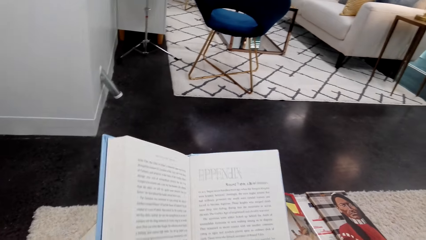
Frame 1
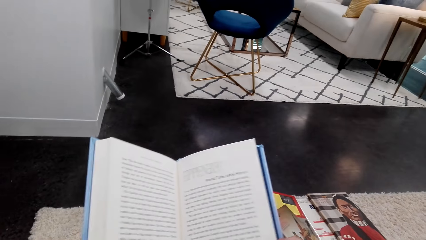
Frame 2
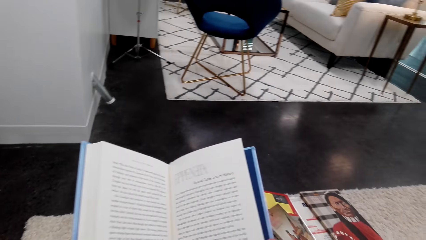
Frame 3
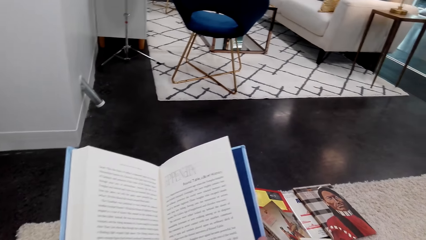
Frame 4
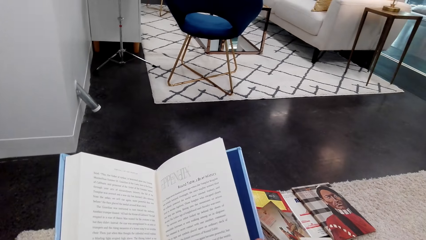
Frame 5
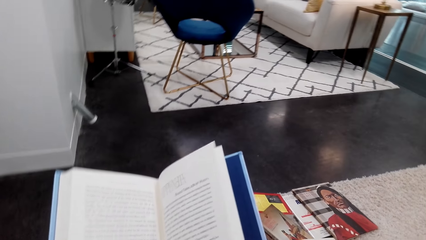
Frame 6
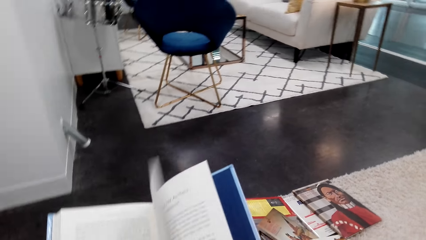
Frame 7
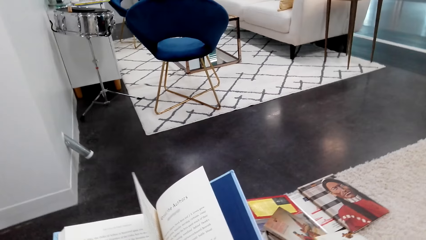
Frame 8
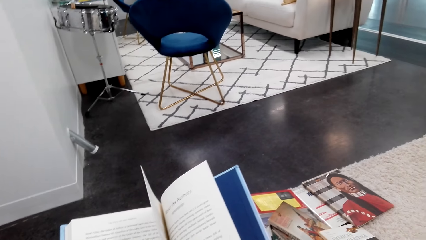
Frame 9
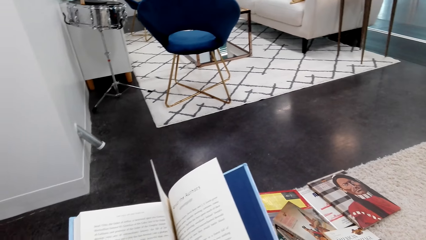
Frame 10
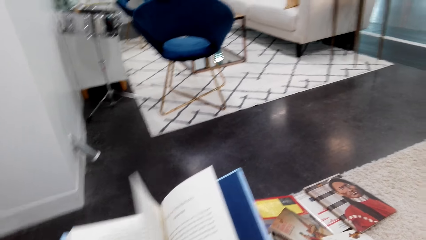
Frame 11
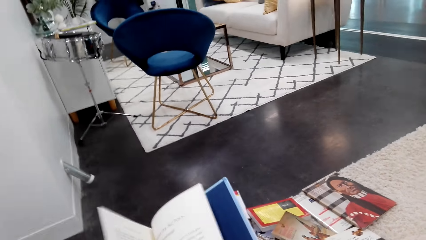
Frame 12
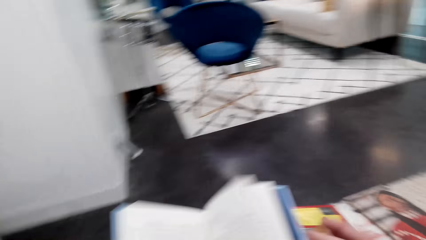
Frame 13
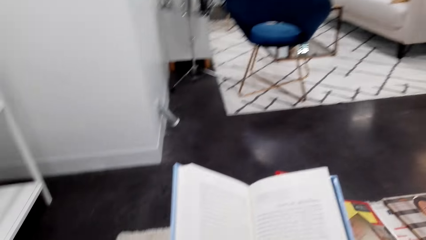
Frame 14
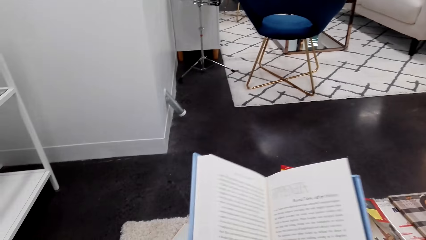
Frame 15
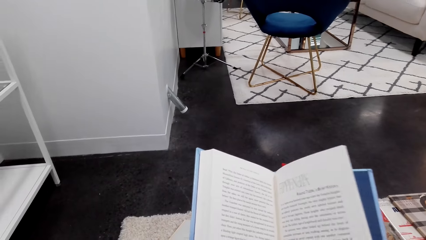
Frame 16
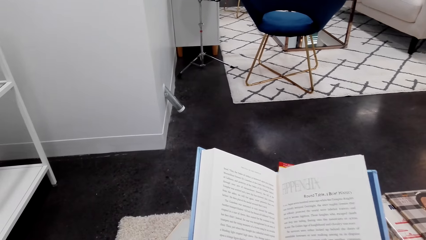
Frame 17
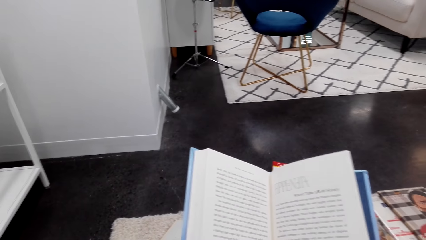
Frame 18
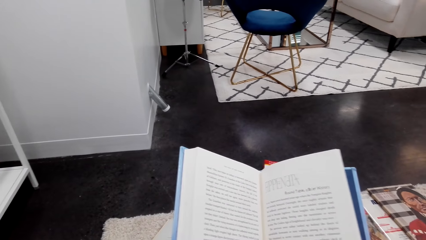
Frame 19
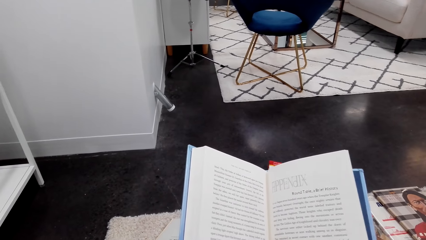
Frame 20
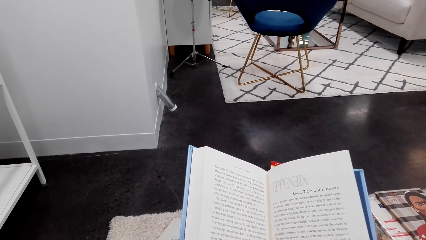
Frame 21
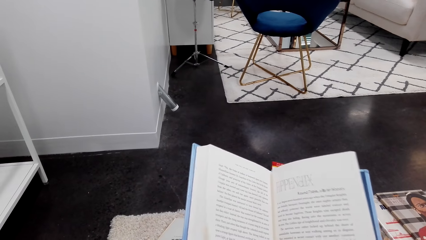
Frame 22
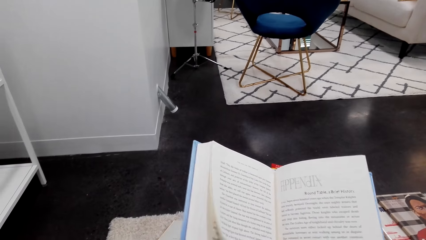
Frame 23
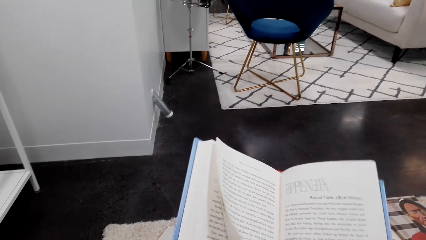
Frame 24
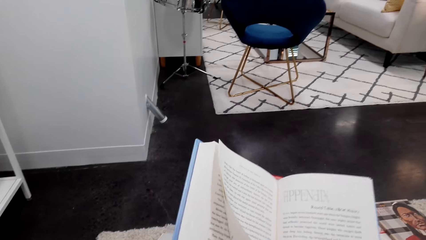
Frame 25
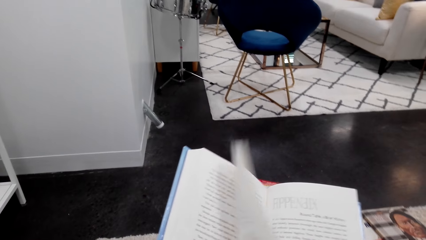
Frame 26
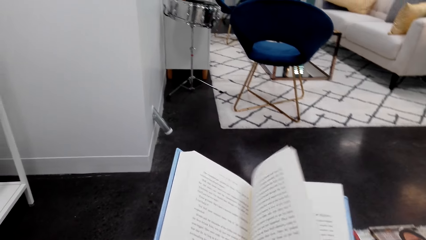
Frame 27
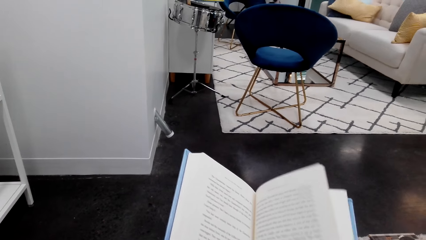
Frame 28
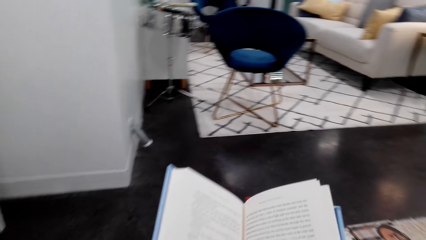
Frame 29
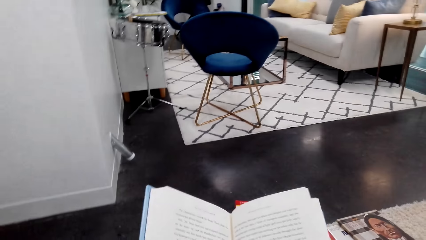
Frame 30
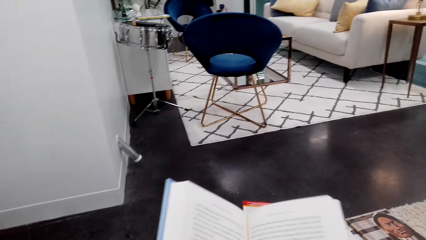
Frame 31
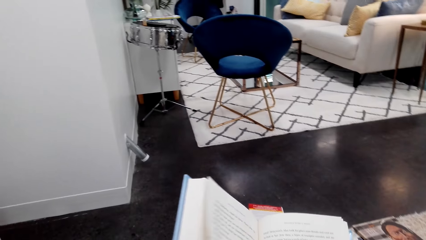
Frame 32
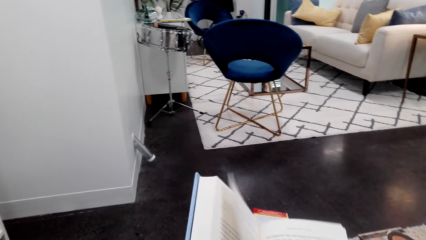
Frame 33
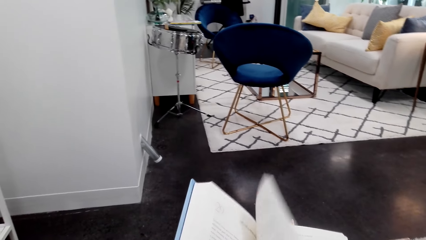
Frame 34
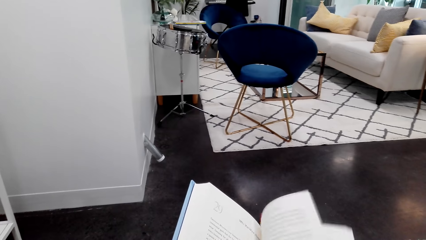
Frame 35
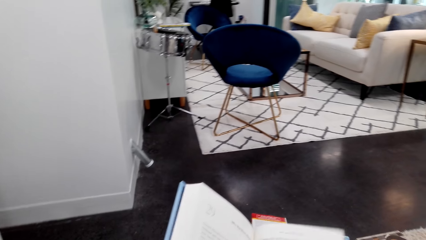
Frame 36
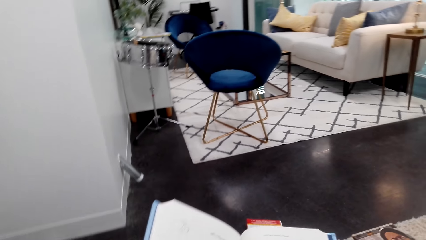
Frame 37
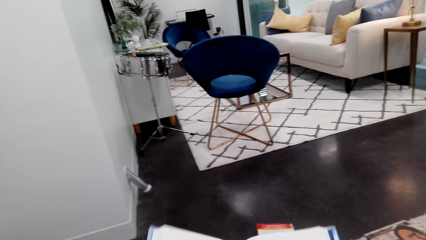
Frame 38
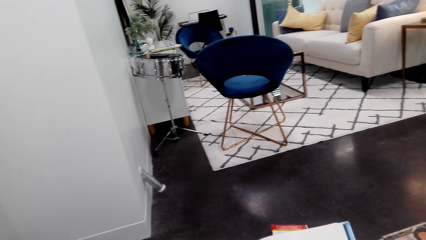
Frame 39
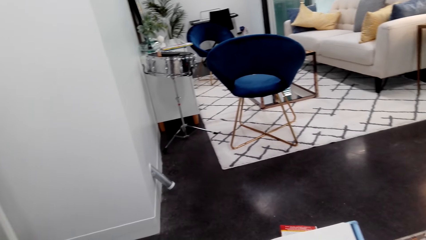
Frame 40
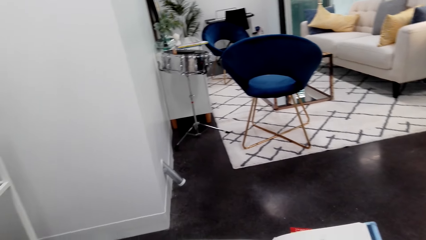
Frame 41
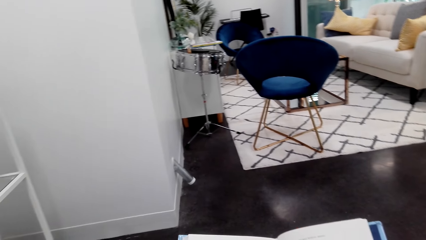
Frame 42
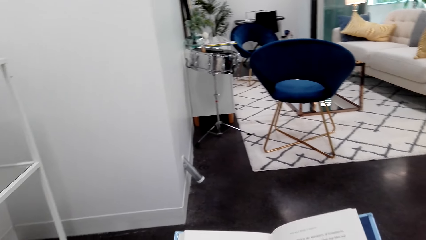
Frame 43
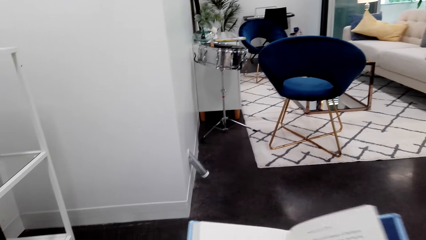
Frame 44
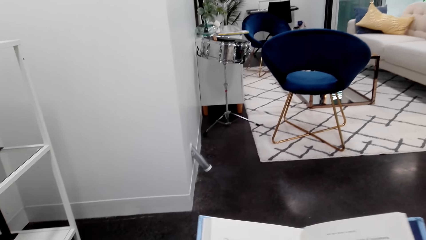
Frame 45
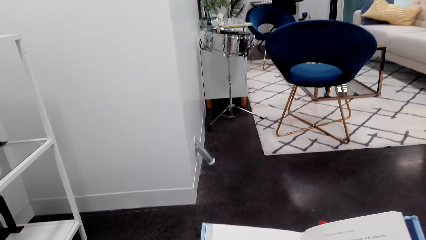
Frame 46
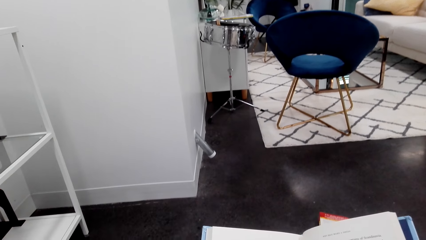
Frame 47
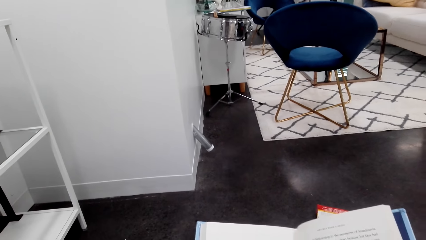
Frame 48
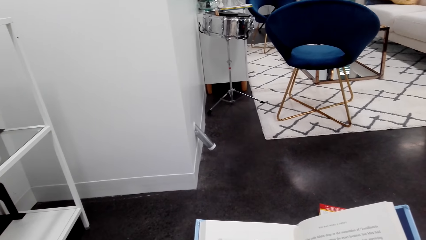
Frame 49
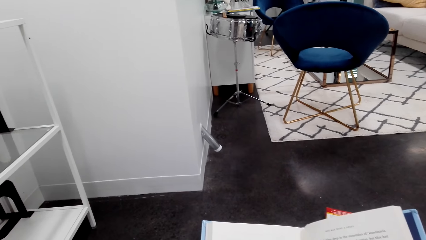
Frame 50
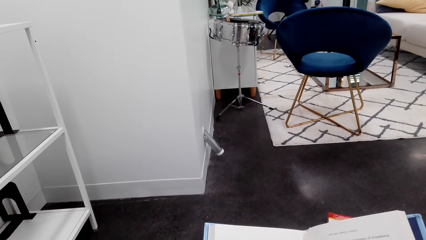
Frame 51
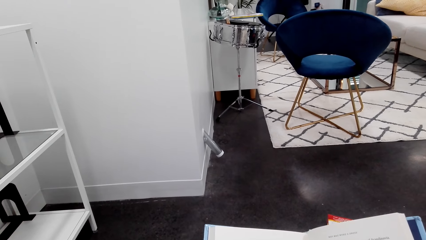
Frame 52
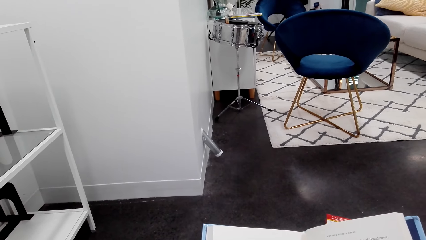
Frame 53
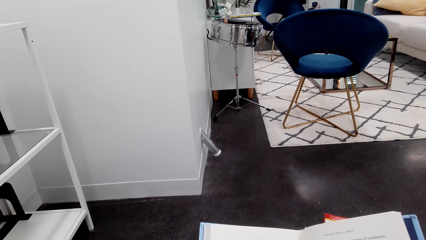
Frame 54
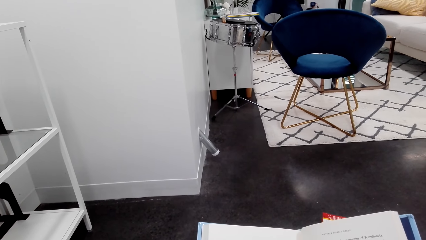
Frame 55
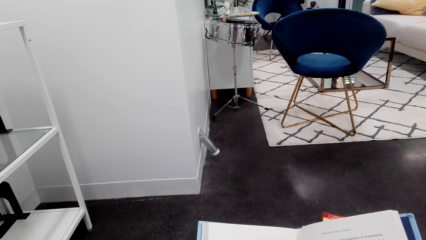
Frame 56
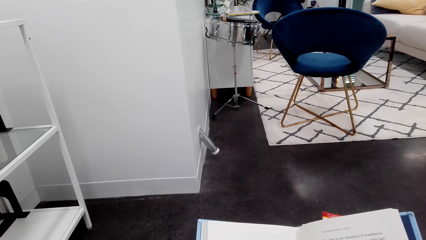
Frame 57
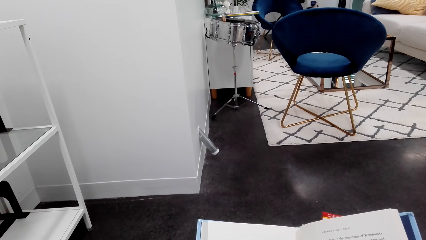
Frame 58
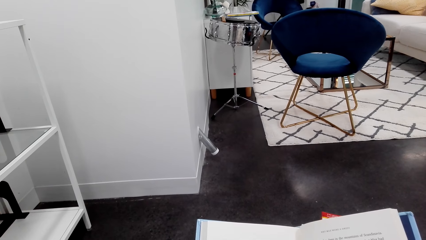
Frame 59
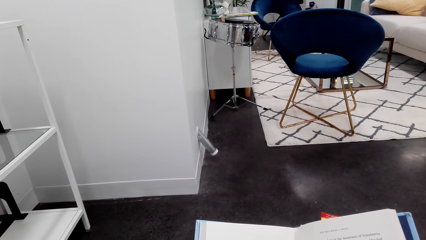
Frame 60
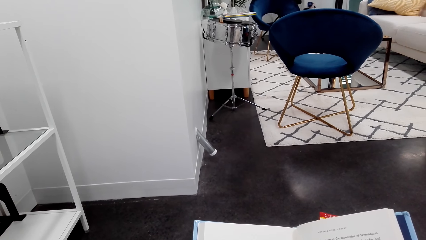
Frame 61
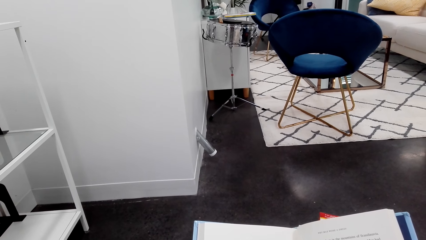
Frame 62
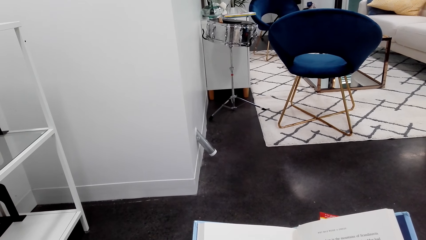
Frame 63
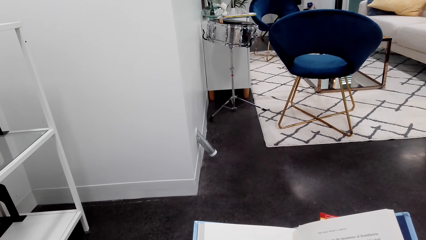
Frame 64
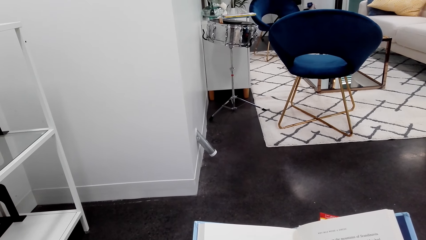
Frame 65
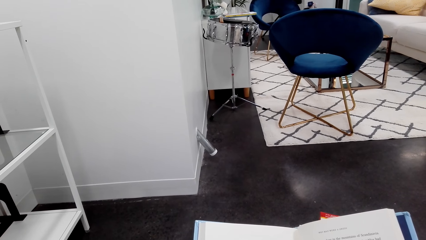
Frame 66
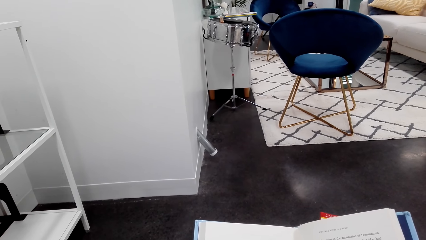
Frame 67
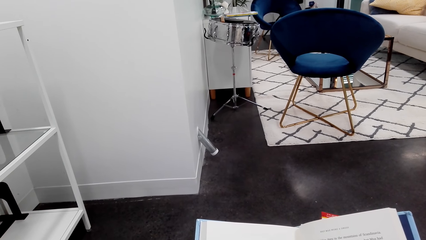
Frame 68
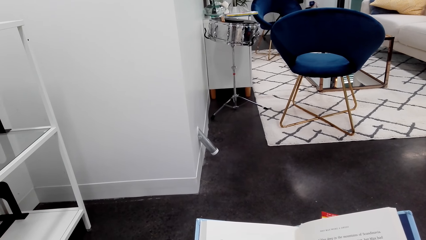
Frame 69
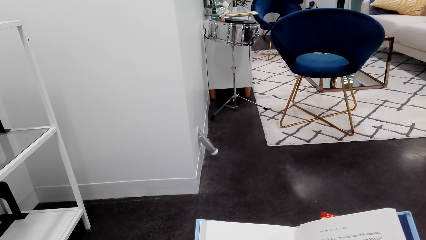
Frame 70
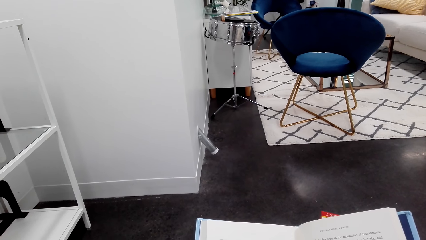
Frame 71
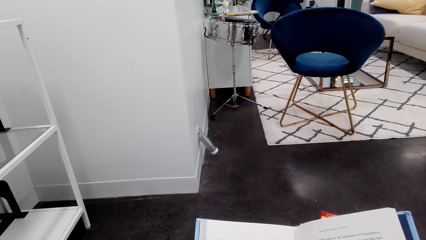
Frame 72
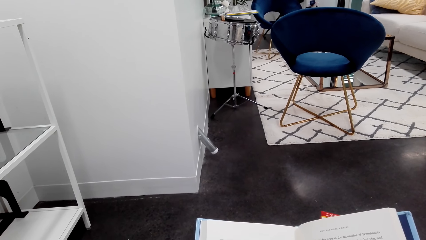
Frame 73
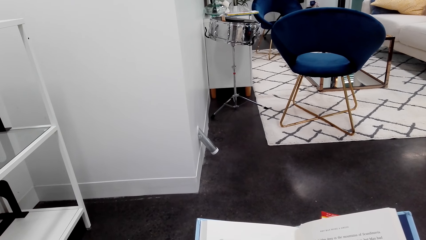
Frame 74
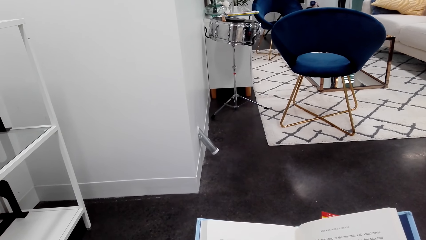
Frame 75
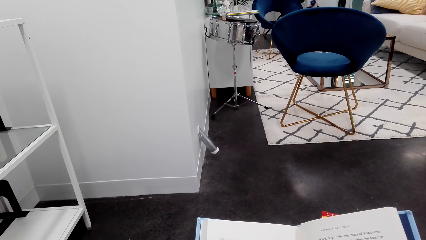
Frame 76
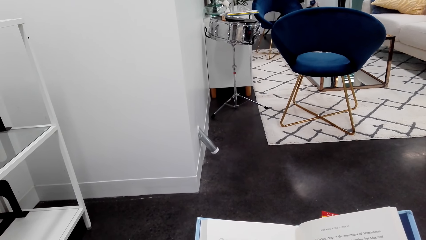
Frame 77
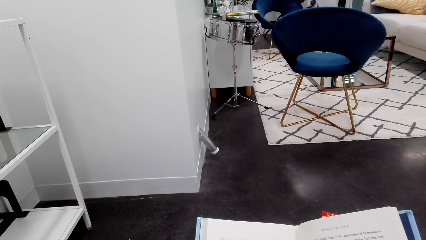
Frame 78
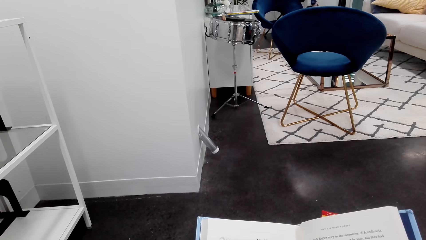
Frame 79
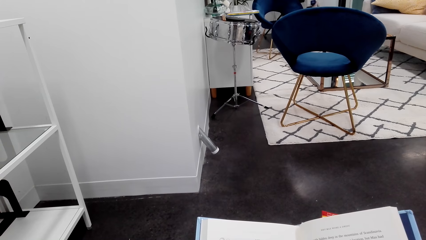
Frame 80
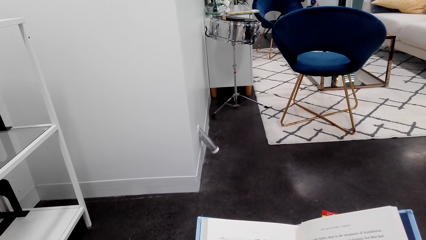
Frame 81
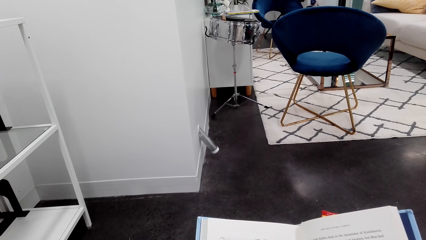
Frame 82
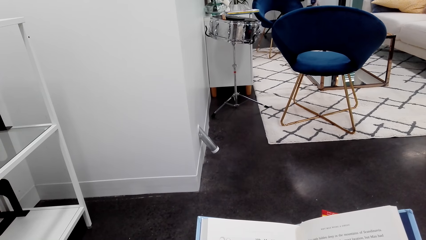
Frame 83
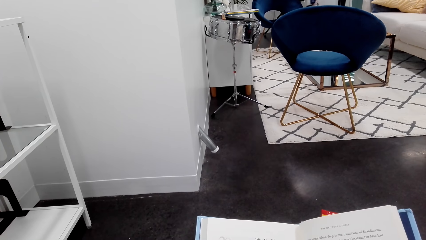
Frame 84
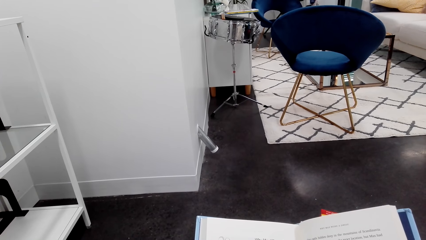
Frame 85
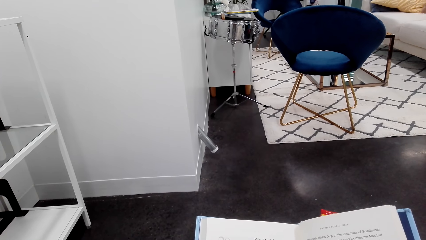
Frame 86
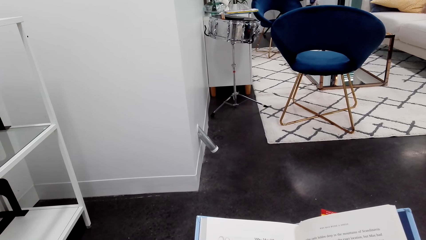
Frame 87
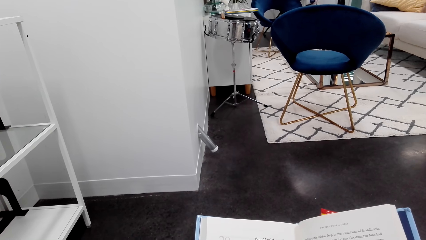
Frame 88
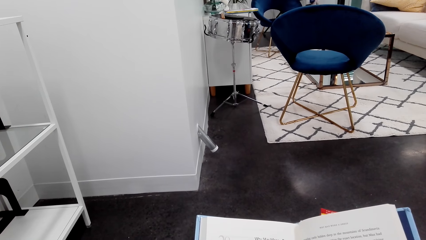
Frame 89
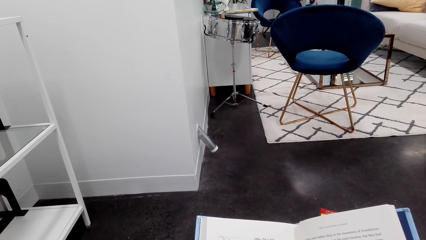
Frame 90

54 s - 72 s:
The camera wearer turns the pages. They read the book, flip the pages of the book, and read the book.
